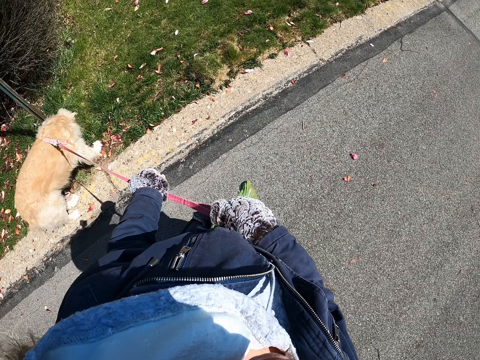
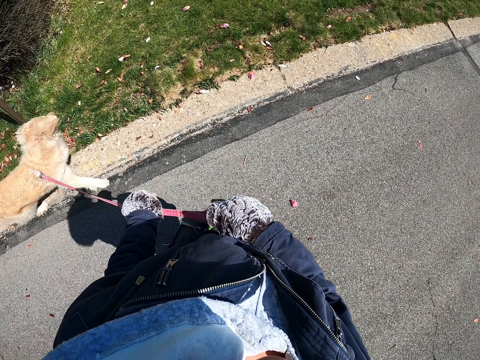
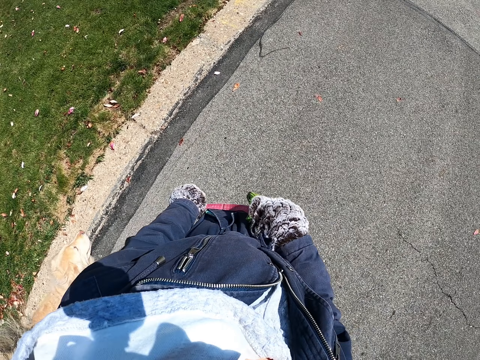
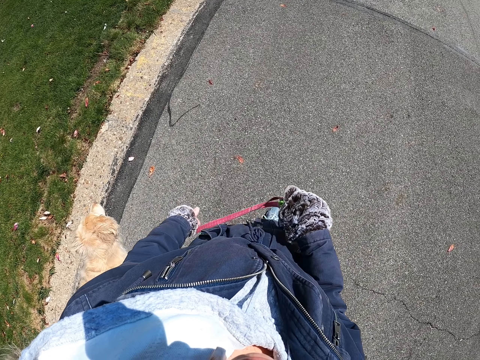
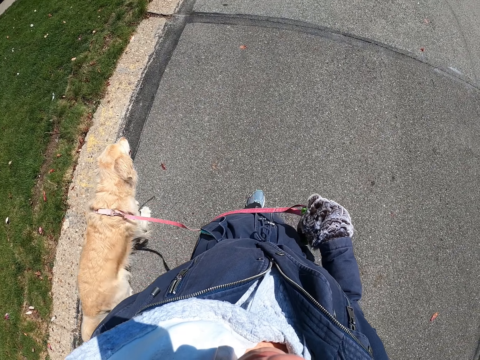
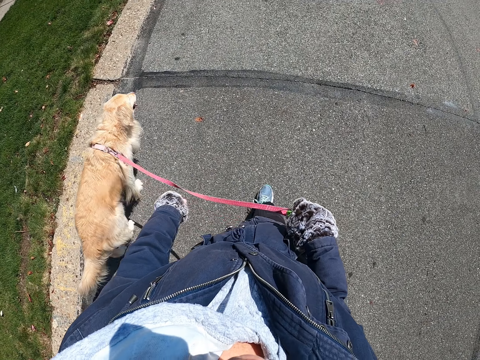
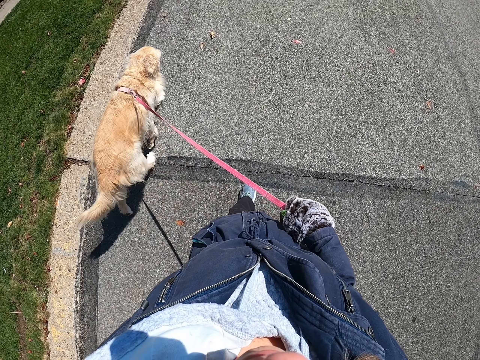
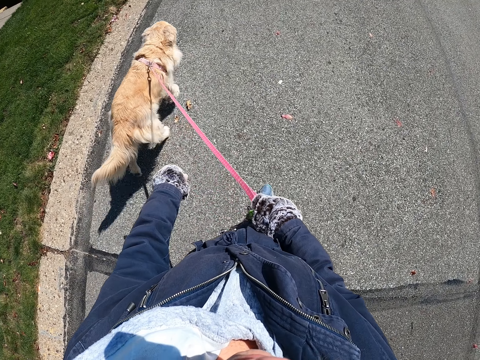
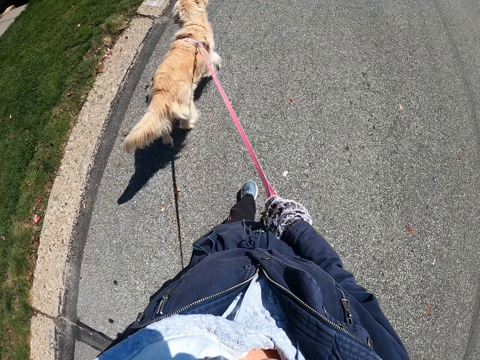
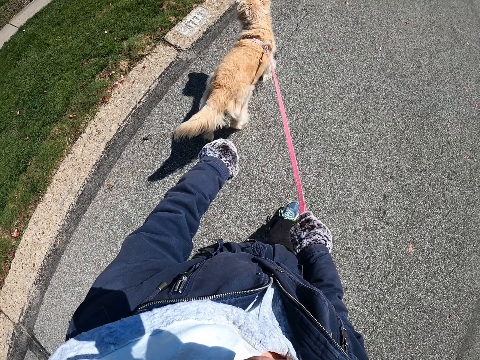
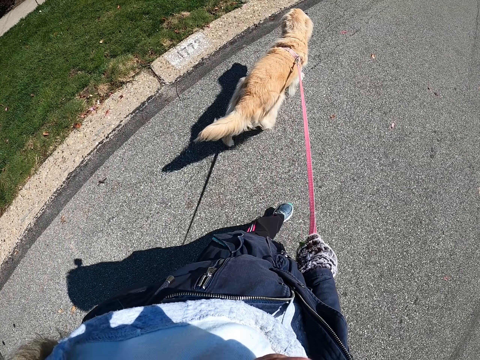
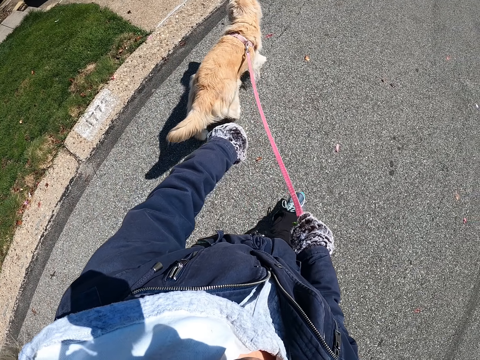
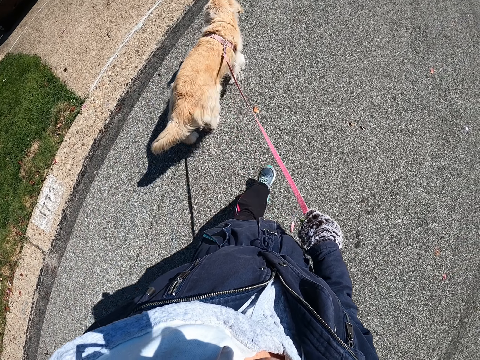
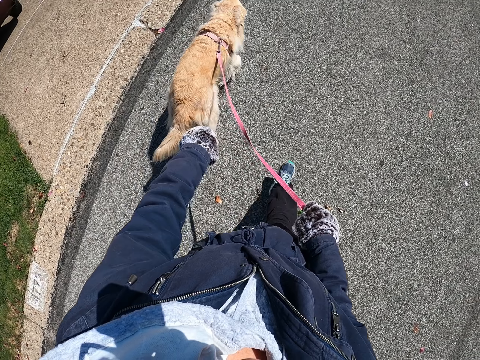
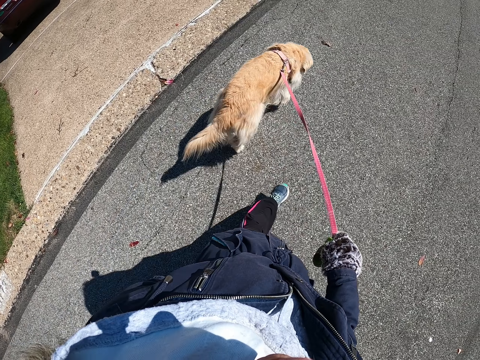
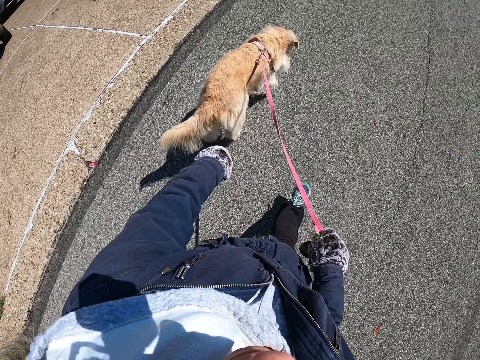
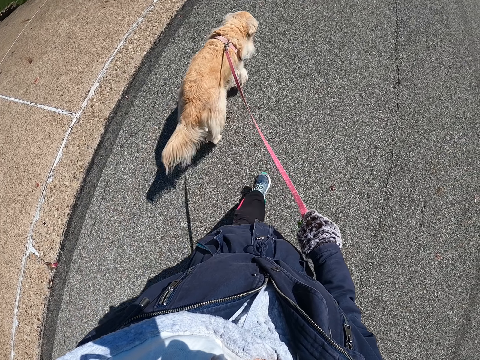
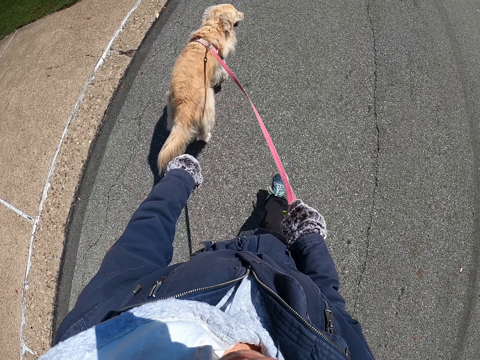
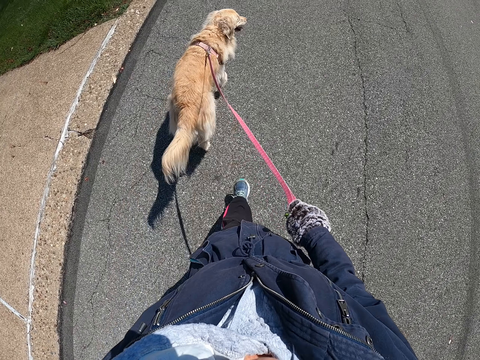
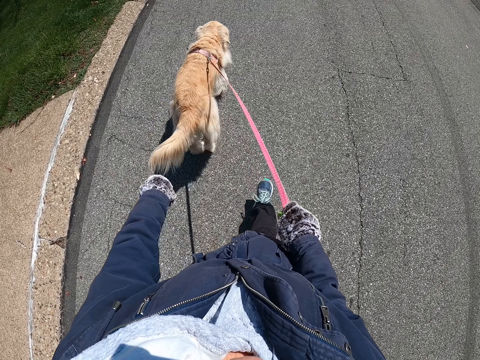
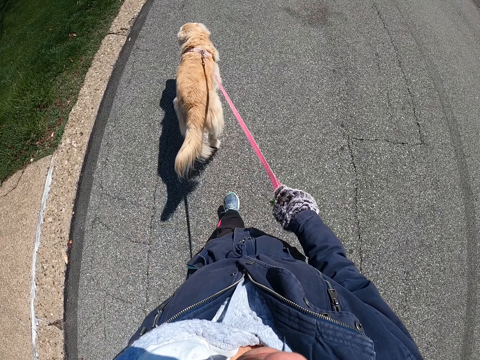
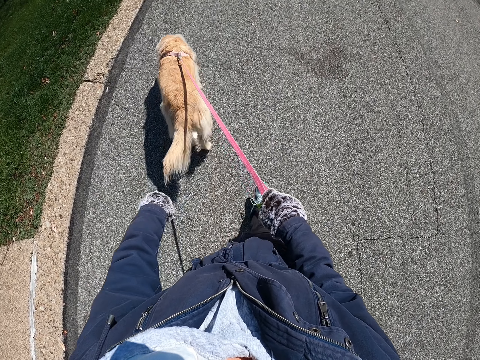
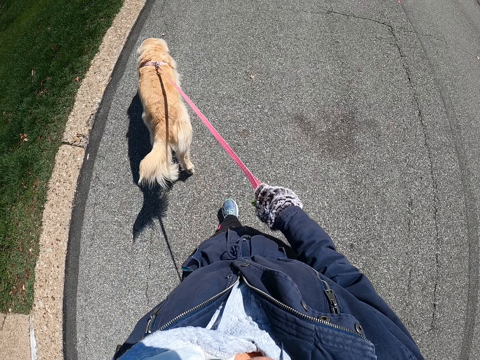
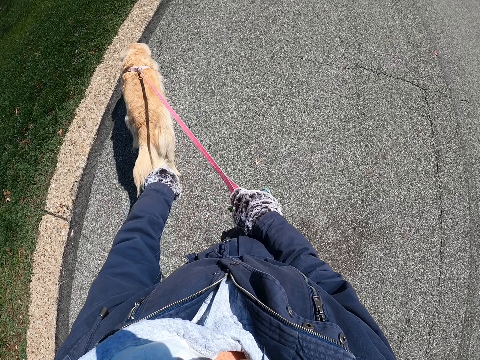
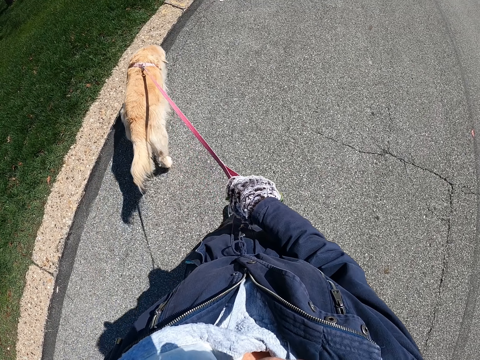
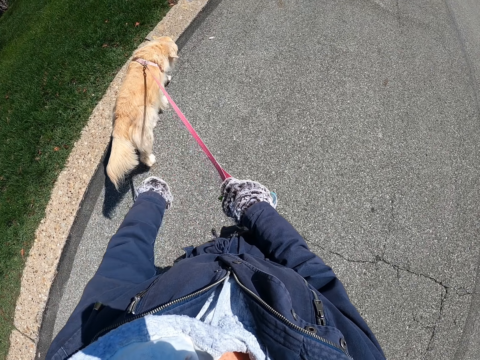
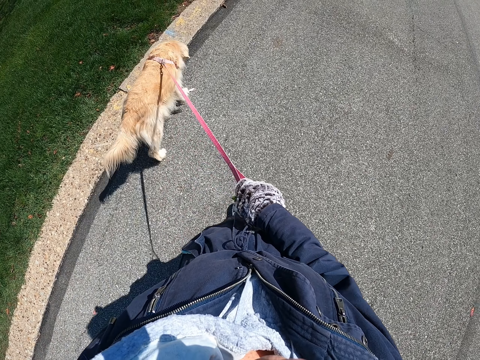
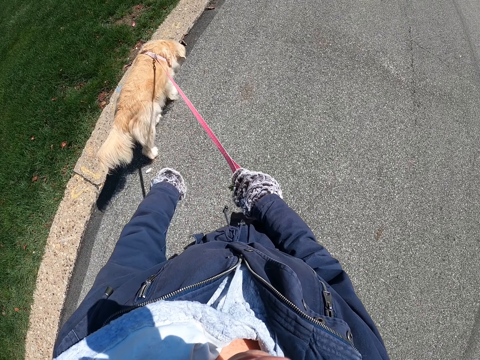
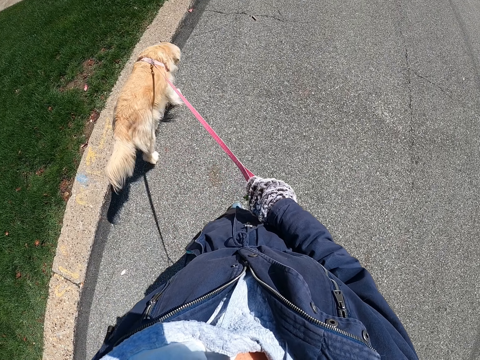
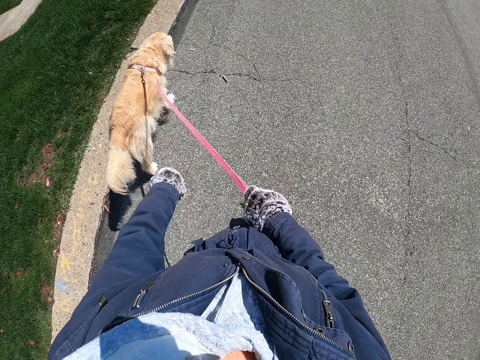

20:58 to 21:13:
The camera wearer adjusts a dog leash on her hands. She walks the dog on a road.

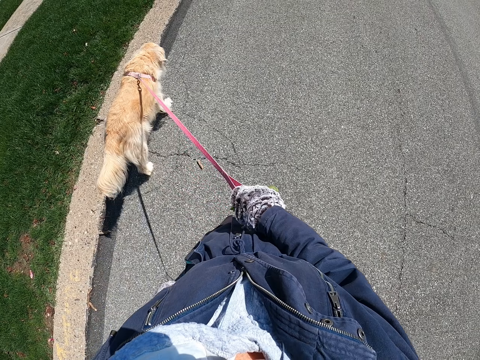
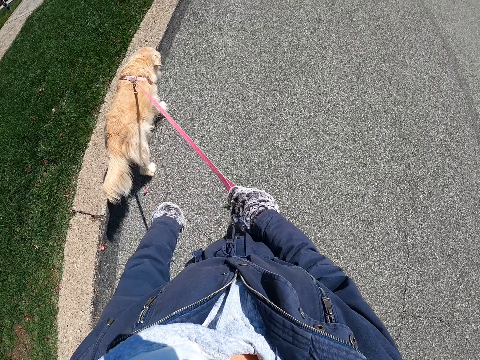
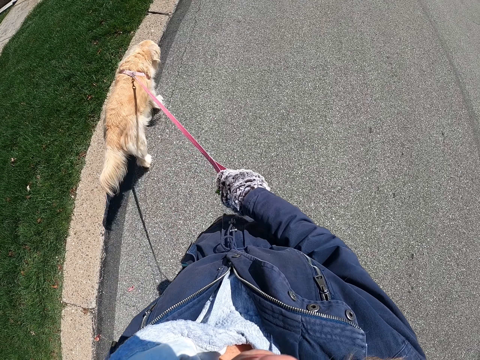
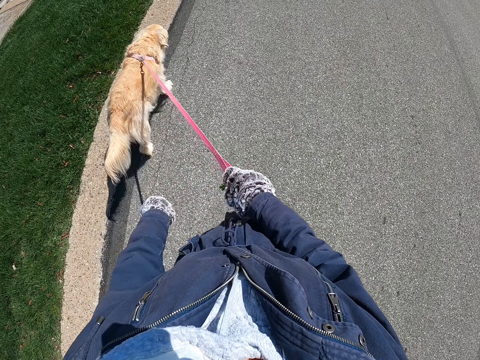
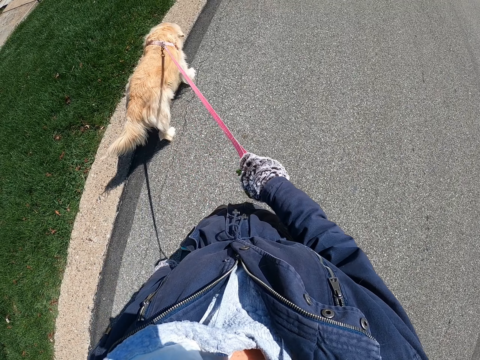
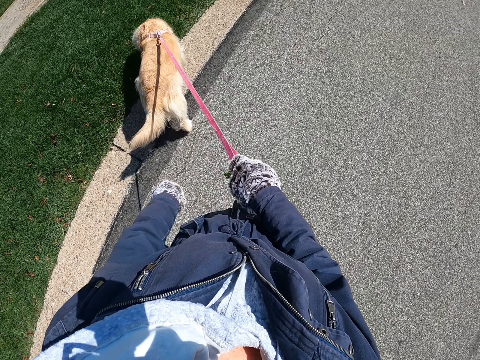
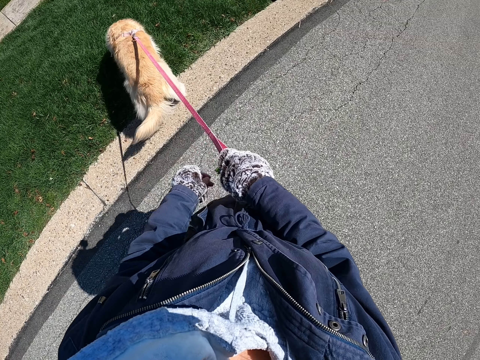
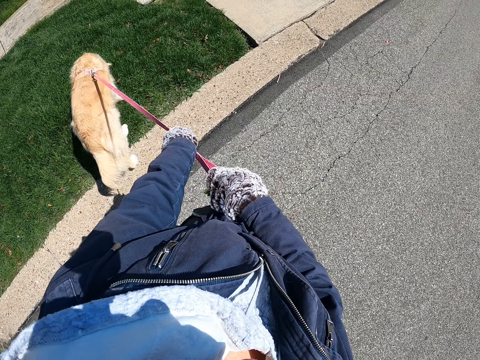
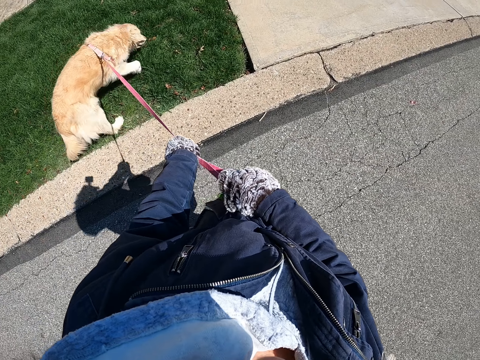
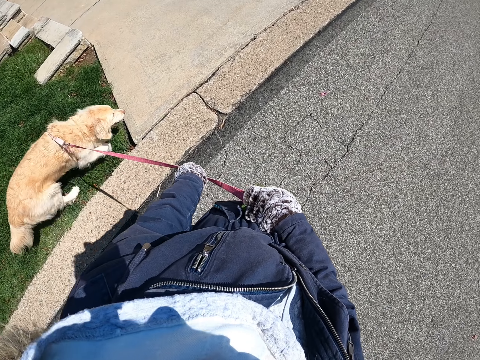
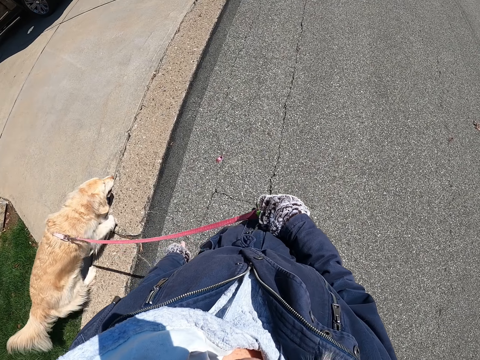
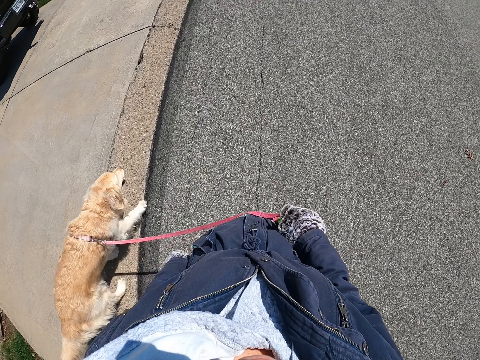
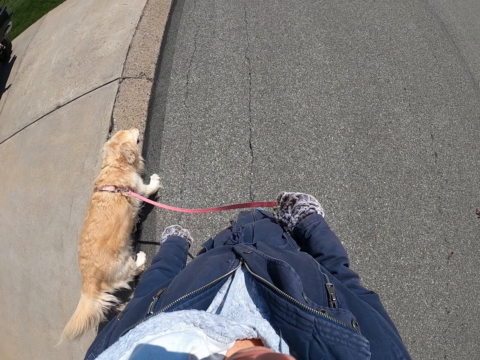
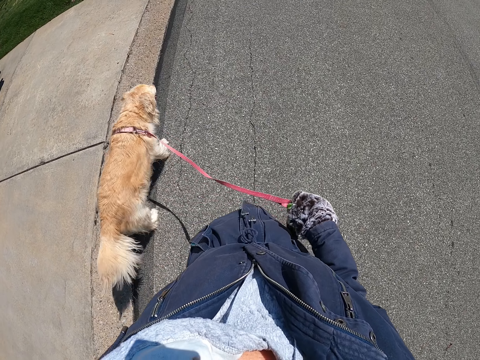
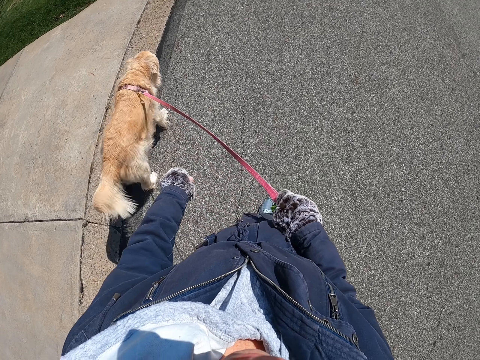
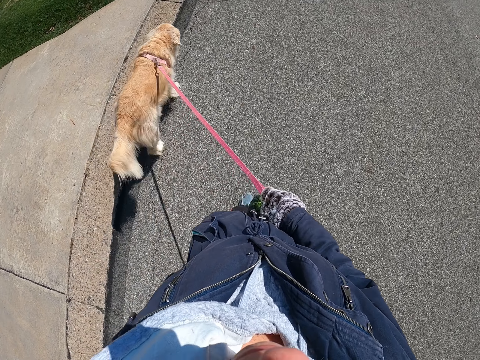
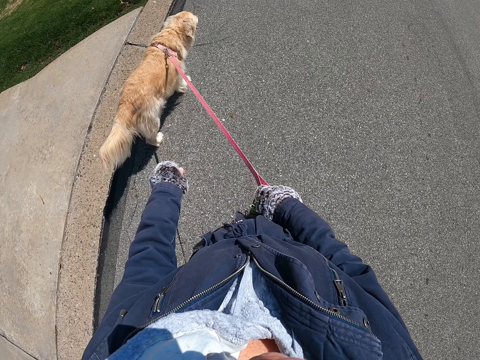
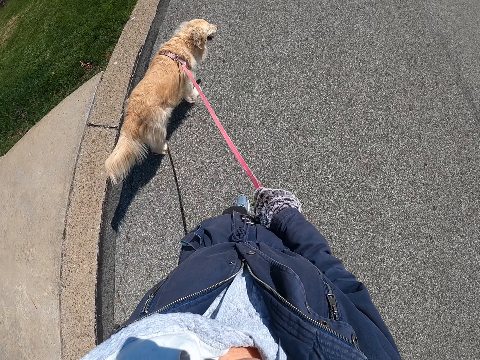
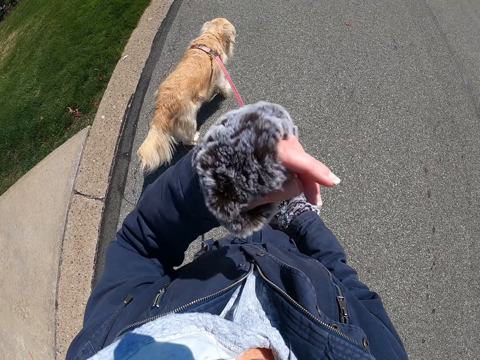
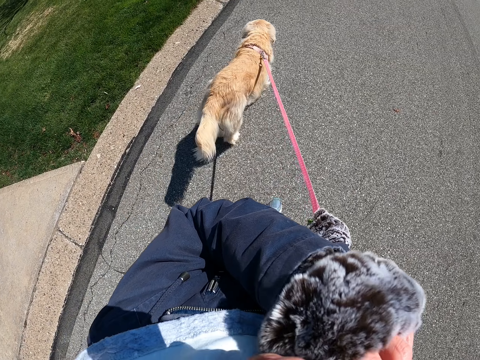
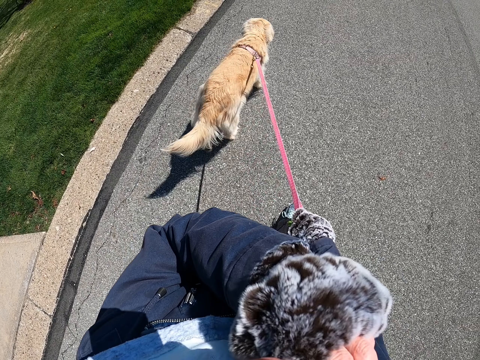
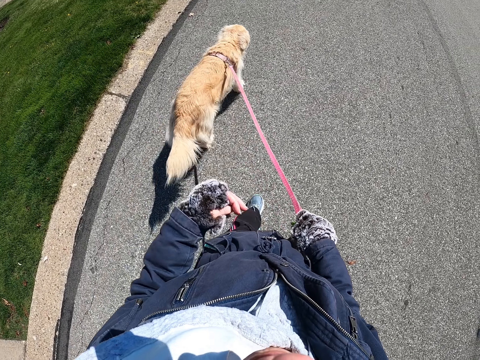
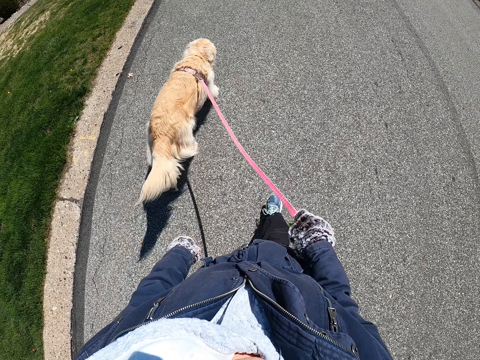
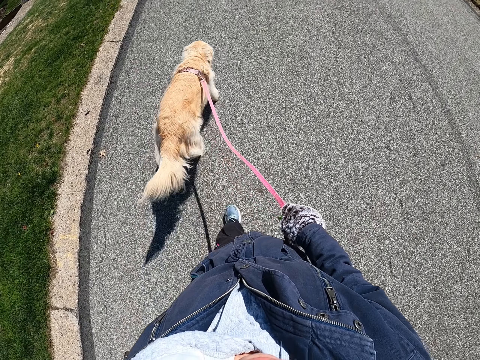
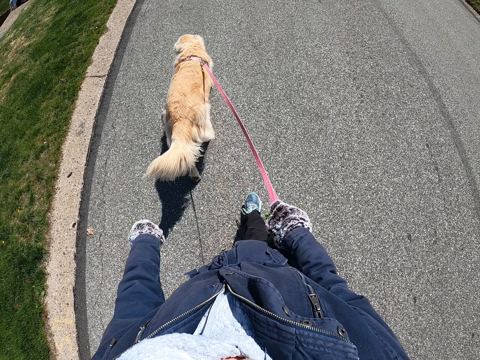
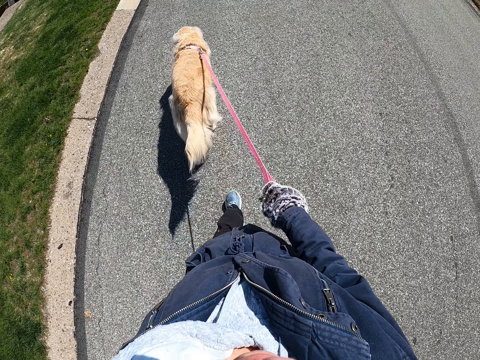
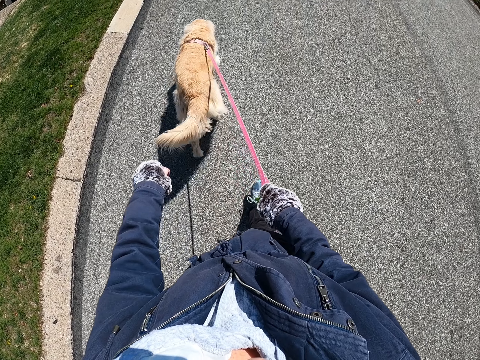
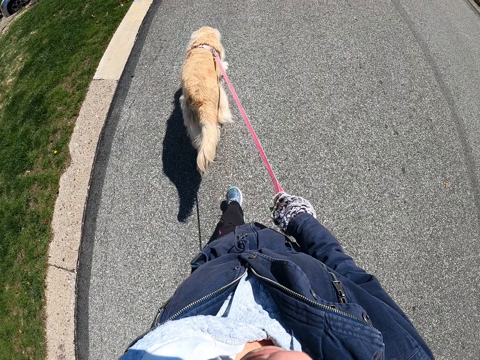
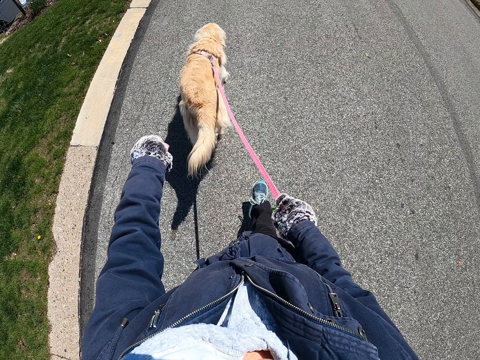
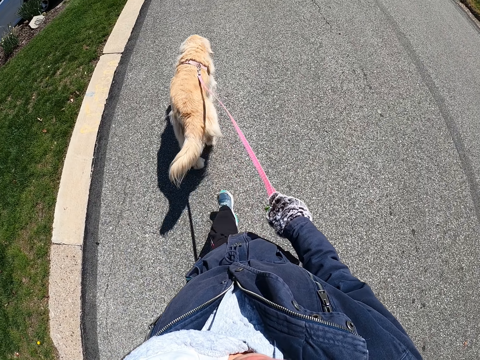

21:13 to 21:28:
The camera wearer pulls a dog with a dog leash with both hands. They walk the dog on a road. They raise their right hand and wipe their face. They walk the dog on the road.
